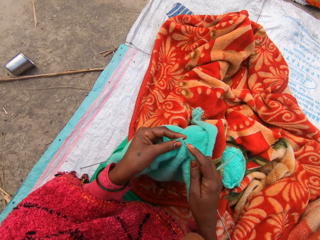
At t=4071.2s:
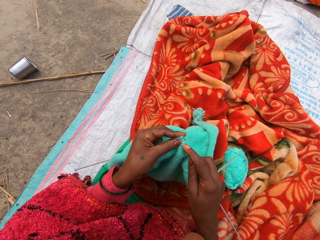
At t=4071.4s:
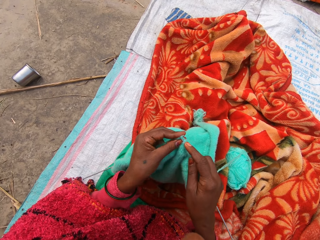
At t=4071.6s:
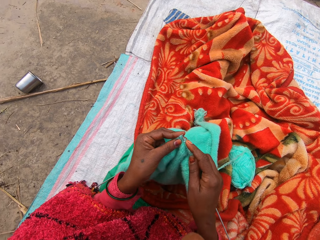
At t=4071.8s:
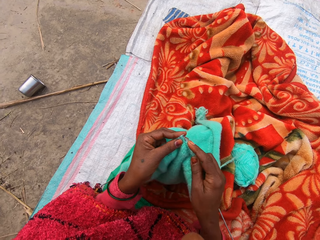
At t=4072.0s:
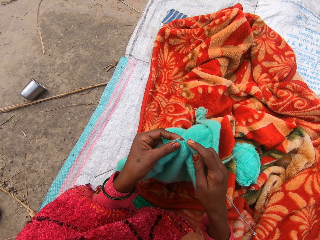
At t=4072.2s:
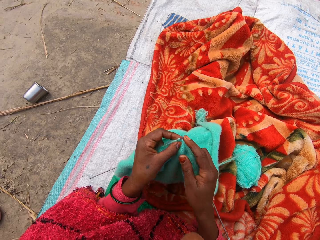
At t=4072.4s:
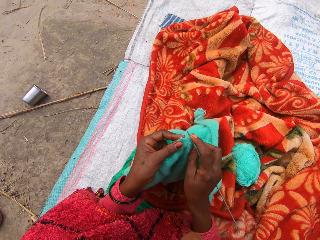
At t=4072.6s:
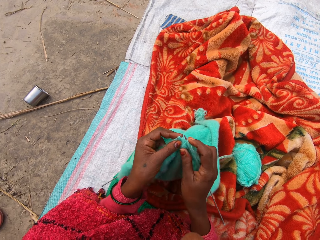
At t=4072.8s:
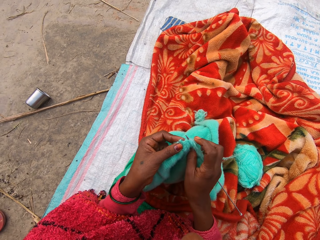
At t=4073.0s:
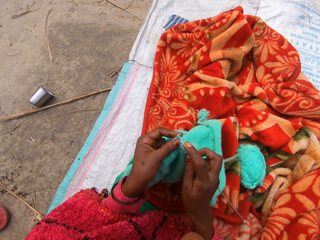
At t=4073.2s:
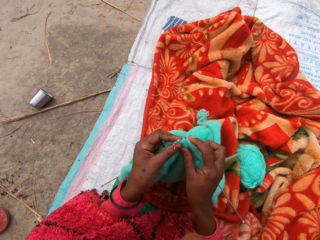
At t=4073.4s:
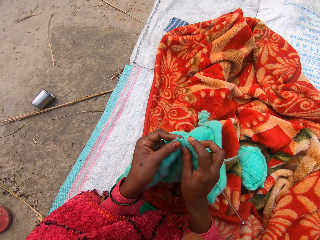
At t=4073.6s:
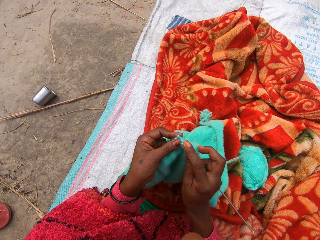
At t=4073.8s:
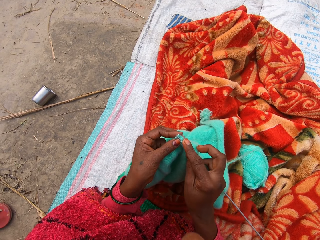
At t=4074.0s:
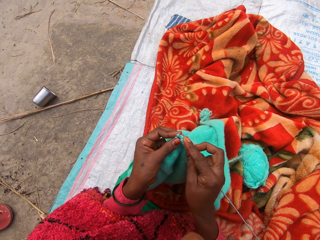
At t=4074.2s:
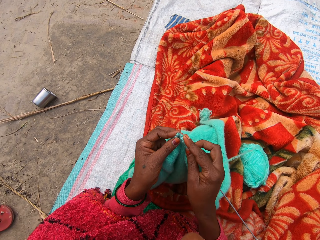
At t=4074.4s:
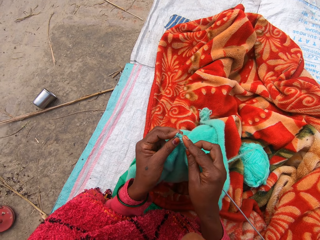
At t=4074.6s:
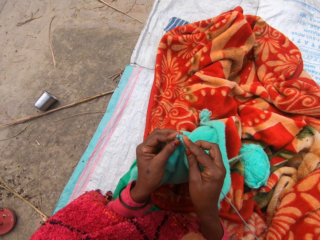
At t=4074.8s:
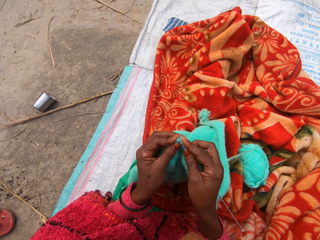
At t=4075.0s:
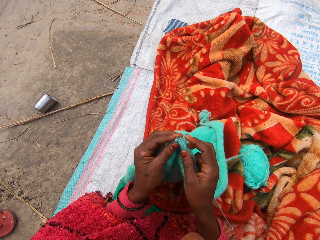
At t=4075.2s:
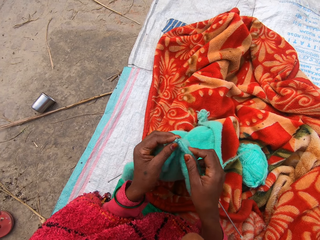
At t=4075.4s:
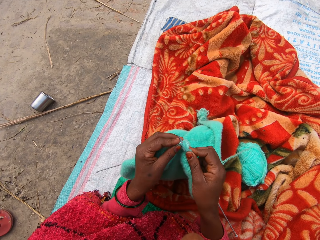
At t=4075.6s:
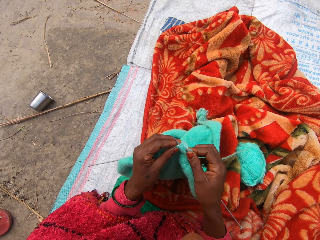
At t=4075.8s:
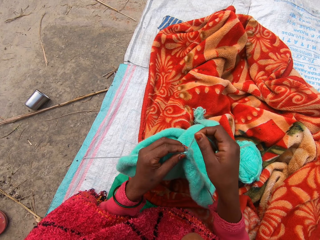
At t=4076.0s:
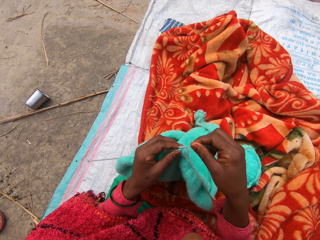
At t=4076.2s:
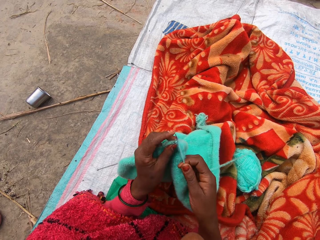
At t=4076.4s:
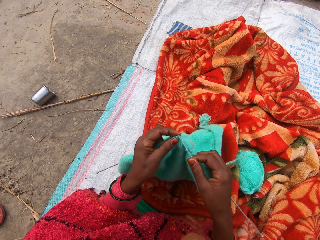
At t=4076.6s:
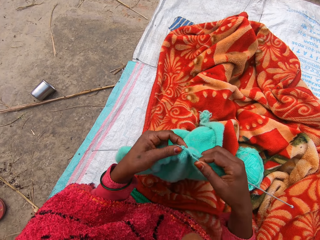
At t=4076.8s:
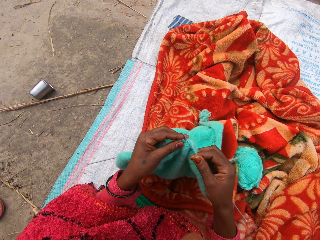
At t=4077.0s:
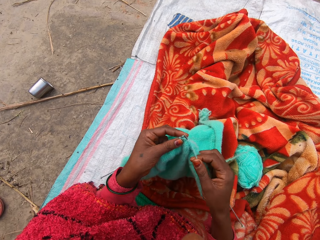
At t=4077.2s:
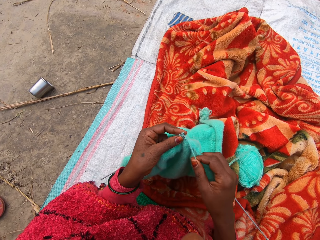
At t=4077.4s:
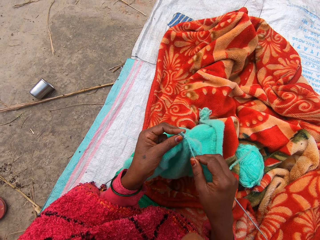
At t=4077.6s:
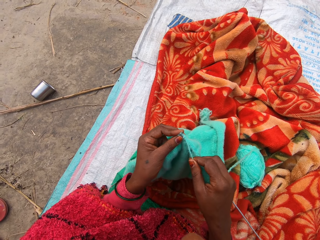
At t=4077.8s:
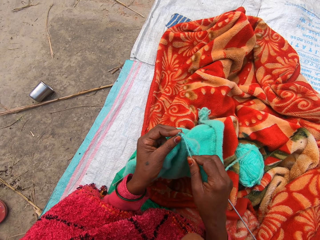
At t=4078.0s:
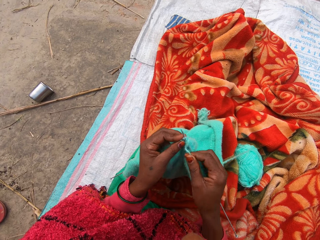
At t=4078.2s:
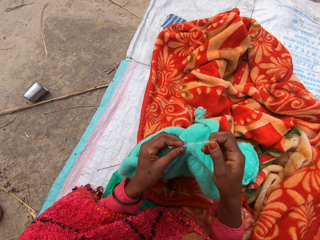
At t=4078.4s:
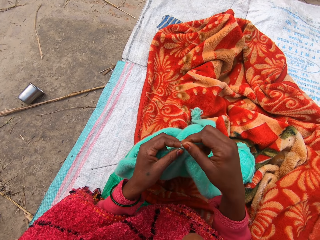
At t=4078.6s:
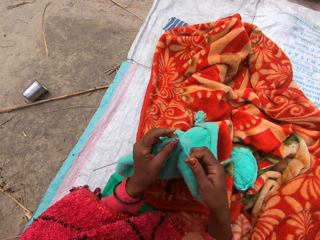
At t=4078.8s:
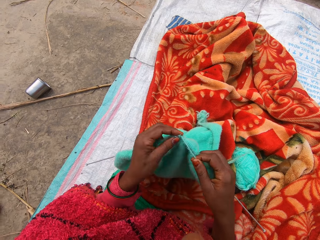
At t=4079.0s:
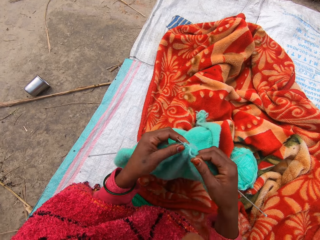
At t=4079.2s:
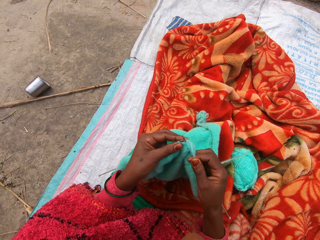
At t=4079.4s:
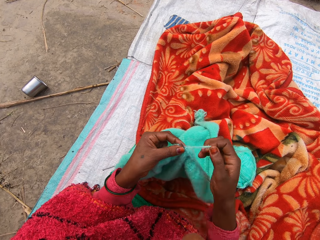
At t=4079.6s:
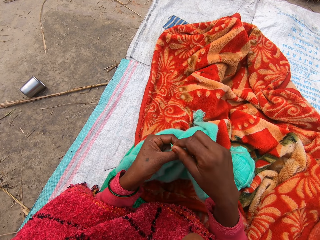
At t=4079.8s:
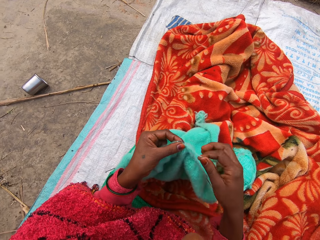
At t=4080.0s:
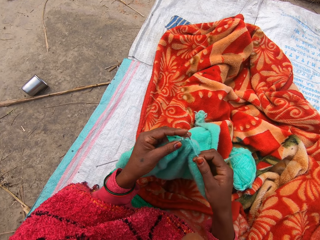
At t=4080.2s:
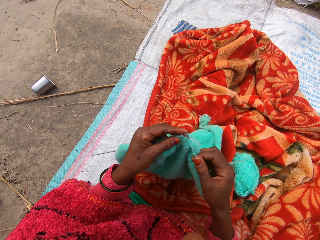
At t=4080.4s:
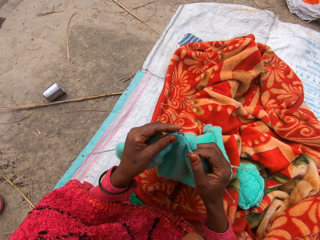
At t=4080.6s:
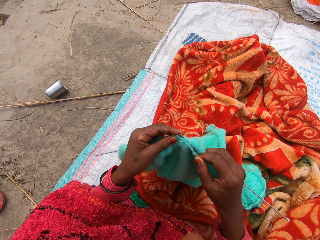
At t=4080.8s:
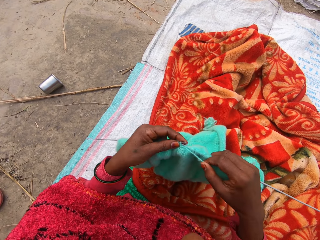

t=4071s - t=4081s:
The camera wearer adjusts the fabric. They knit the fabric.

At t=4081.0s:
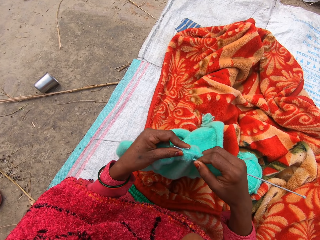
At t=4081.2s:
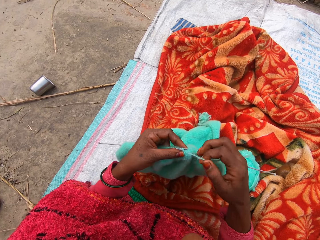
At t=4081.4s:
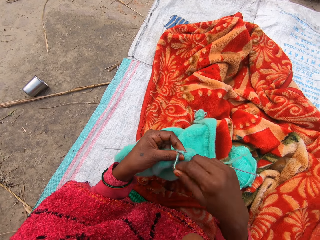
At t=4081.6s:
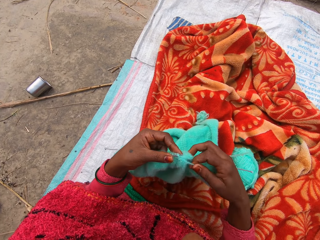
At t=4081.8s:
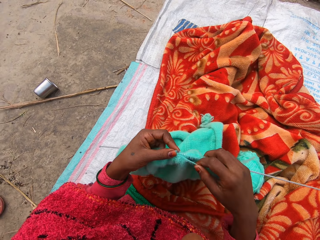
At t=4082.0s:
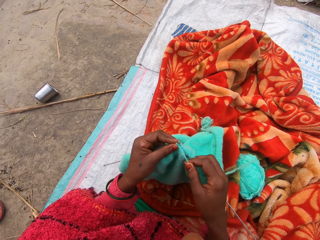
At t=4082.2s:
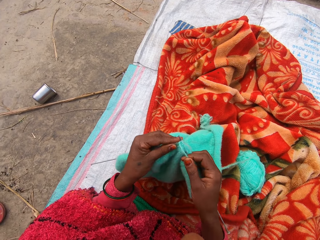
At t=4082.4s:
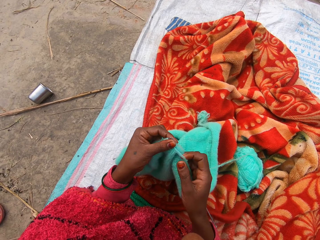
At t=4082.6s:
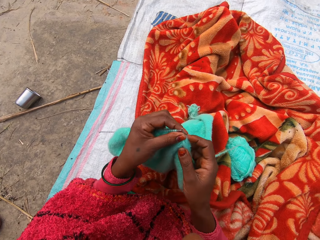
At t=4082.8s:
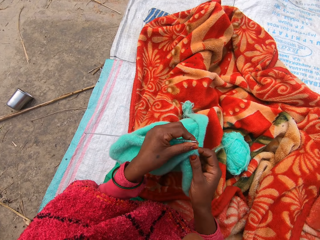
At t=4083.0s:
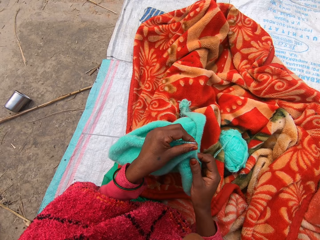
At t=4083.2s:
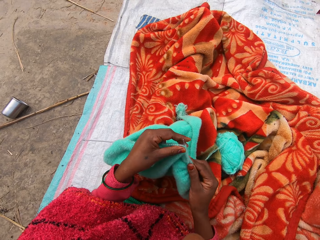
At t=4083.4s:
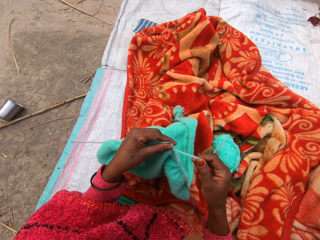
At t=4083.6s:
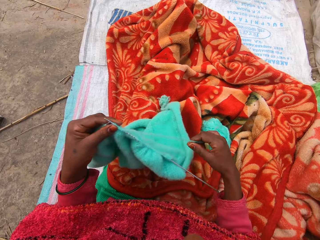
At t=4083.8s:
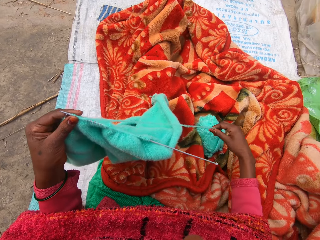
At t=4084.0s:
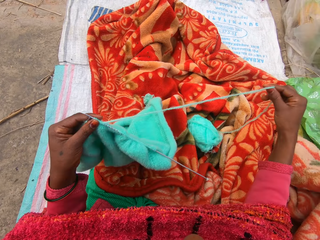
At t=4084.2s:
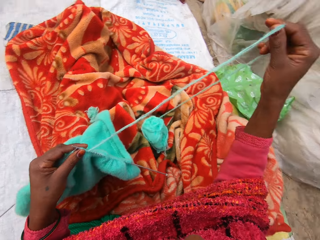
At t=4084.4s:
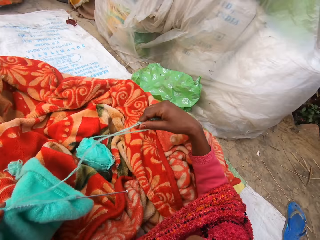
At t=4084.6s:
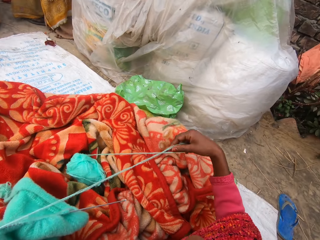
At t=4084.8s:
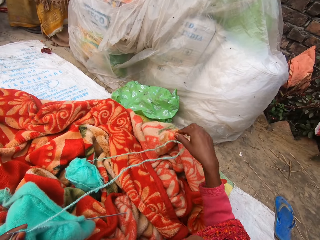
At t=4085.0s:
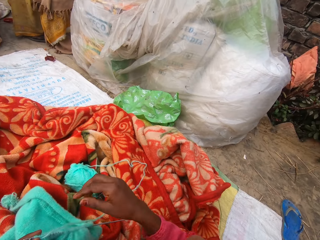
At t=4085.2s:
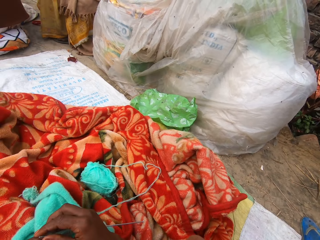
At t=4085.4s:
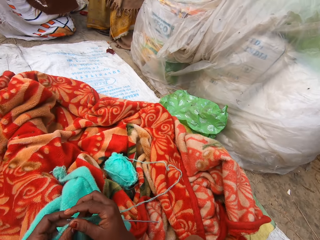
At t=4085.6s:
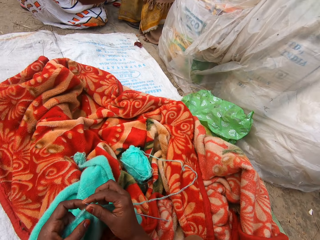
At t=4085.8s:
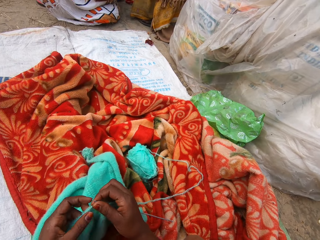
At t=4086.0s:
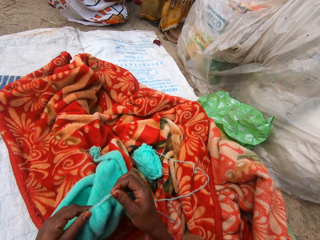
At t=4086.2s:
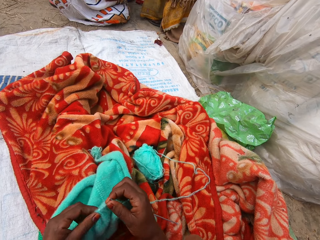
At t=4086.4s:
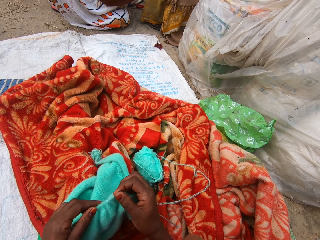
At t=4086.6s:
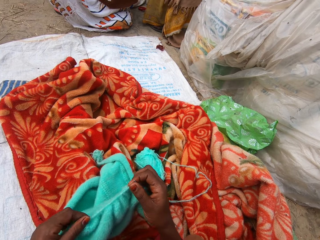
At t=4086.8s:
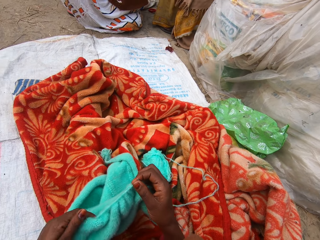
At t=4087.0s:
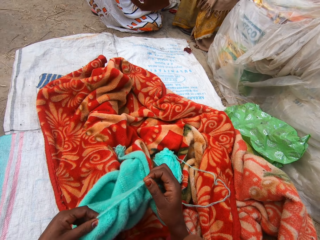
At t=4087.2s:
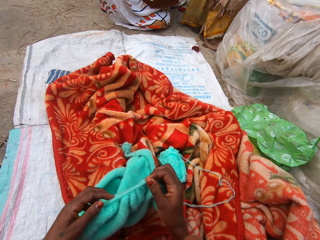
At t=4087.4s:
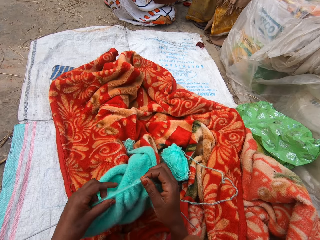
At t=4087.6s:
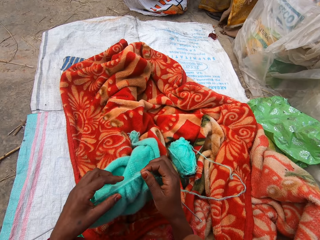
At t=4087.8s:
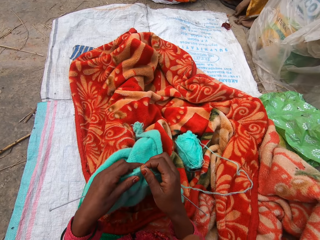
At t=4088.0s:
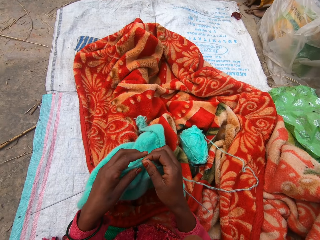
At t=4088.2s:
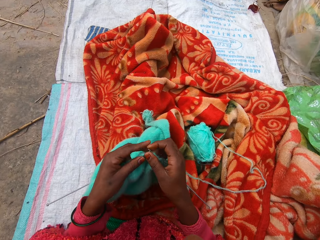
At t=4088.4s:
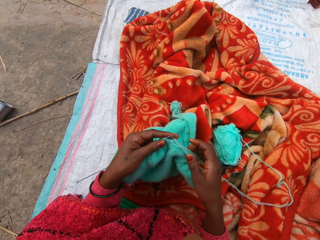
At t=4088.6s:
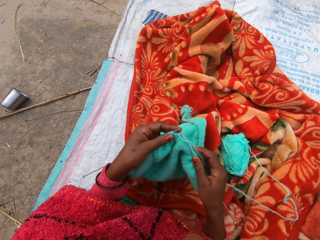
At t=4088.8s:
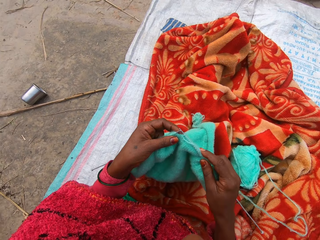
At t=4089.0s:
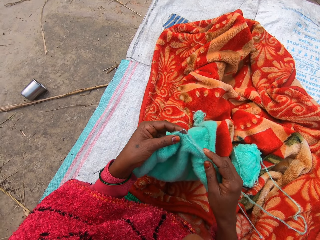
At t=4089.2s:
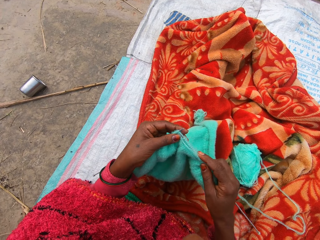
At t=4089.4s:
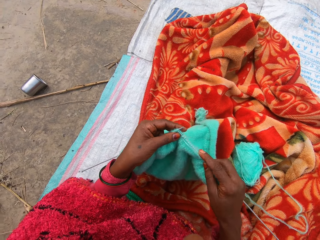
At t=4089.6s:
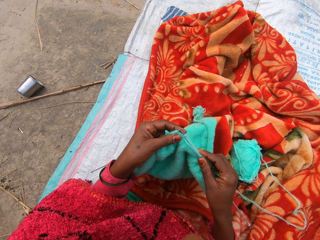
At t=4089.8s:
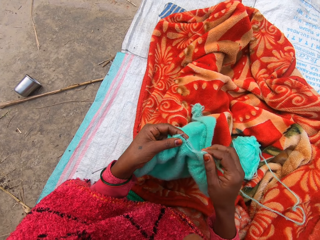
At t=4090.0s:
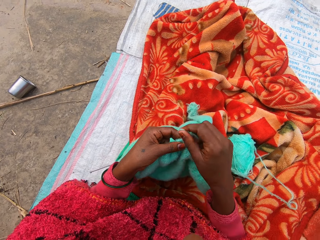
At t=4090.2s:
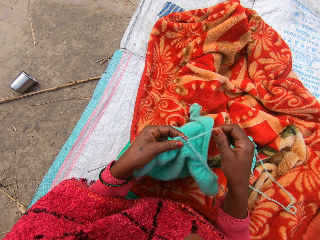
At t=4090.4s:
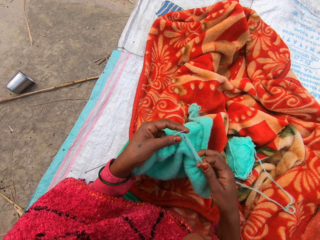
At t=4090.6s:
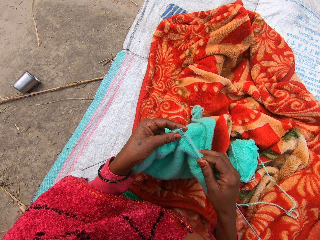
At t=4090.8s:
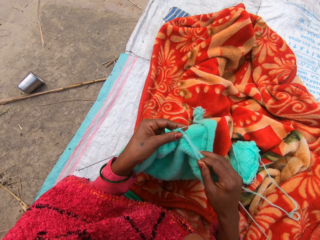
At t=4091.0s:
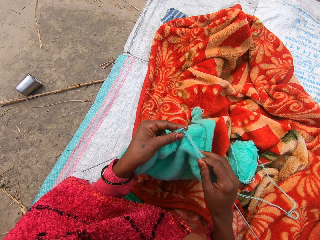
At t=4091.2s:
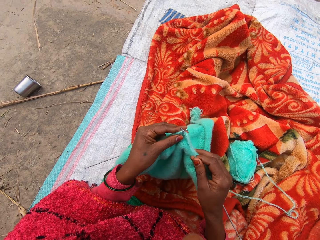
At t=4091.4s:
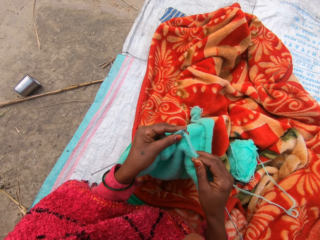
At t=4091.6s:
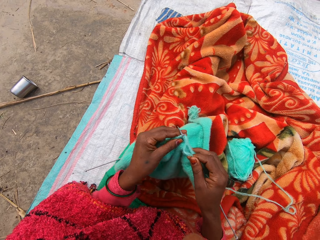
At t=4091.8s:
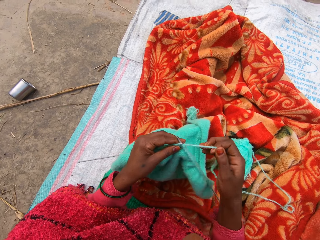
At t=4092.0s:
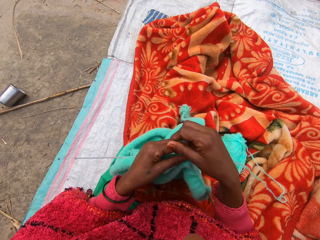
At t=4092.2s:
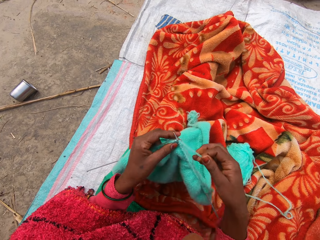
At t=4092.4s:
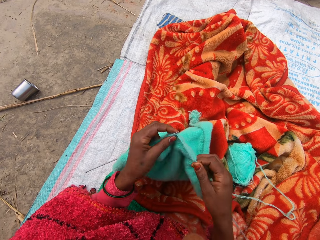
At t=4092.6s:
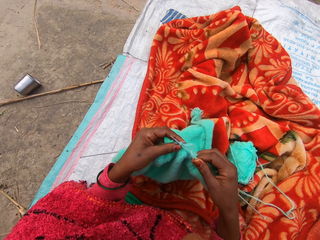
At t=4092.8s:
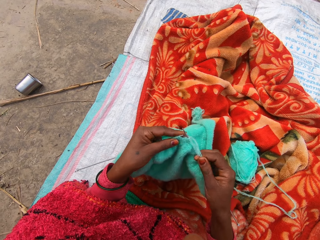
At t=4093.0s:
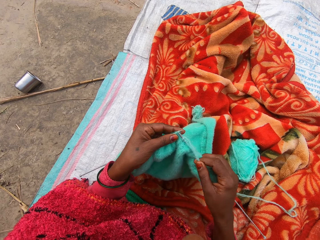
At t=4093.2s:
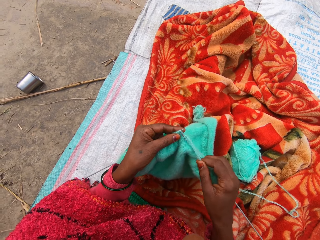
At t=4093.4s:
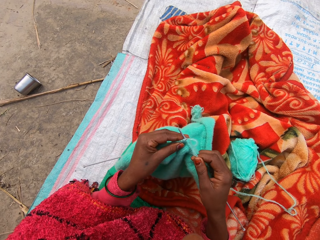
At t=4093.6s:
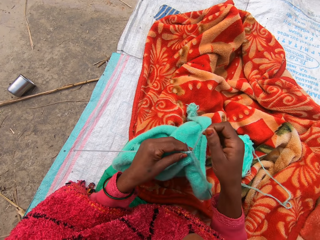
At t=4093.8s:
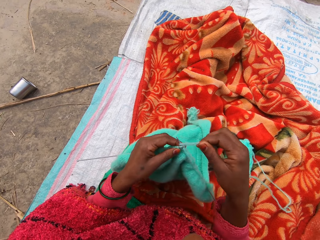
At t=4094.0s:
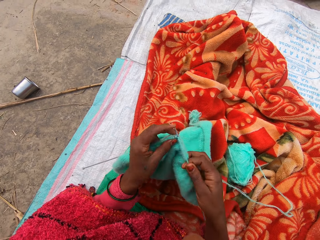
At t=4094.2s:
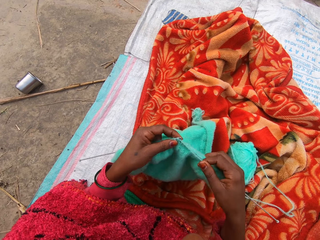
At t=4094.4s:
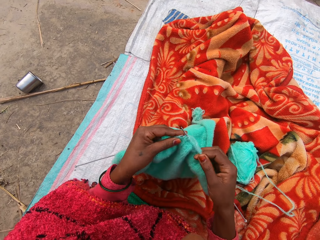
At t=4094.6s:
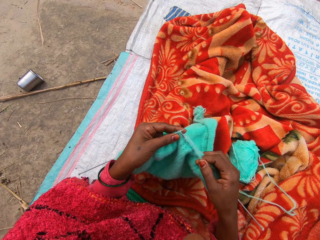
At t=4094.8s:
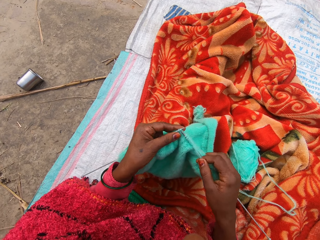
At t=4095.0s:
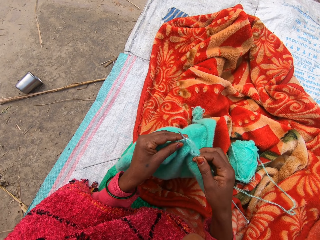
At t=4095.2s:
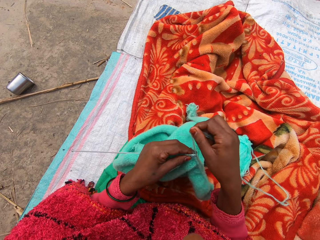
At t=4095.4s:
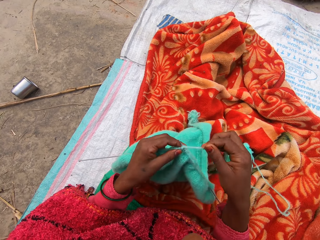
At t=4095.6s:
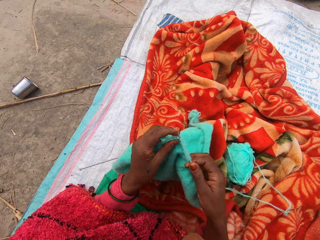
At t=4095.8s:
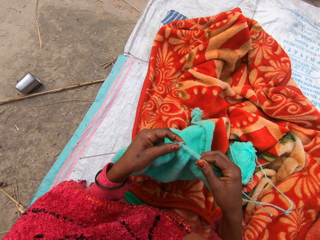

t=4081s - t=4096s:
The camera wearer moves the fabric. She pulls the yarn. She adjusts the fabric. She adjusts the cyan fabric on the left knitting needle with her left hand. She knits the fabric.
